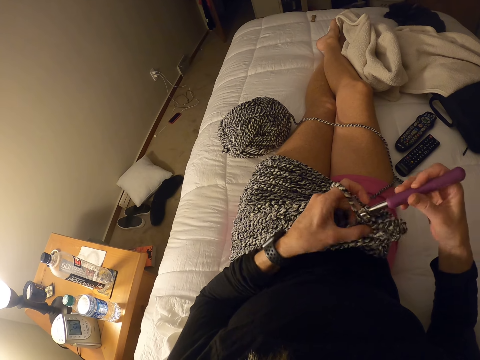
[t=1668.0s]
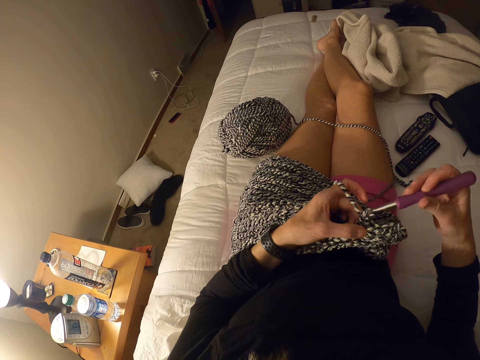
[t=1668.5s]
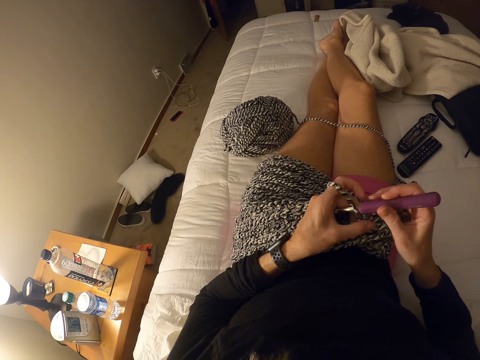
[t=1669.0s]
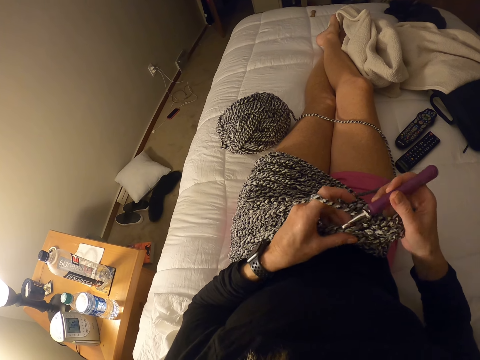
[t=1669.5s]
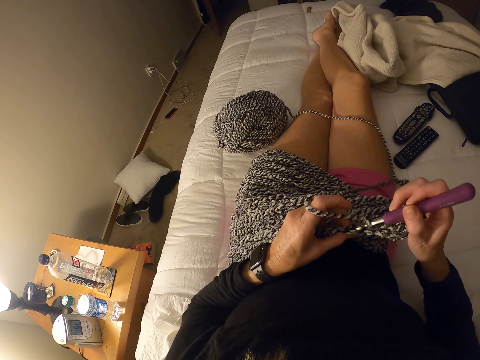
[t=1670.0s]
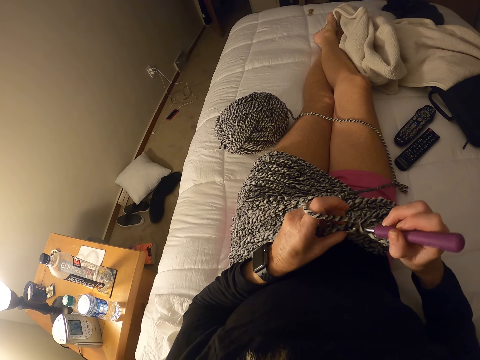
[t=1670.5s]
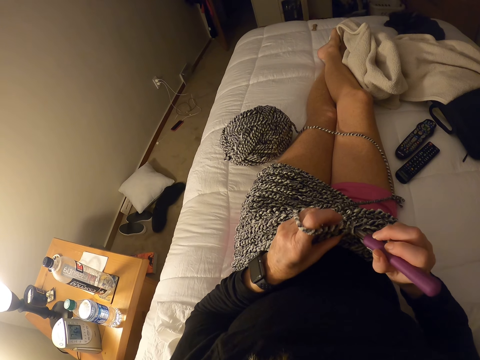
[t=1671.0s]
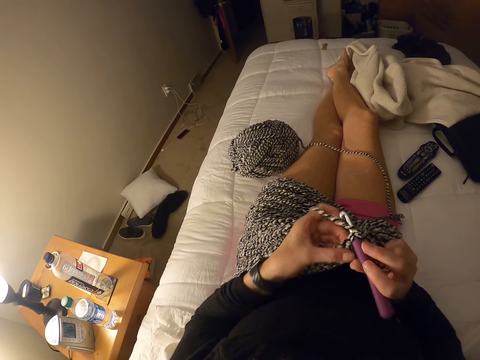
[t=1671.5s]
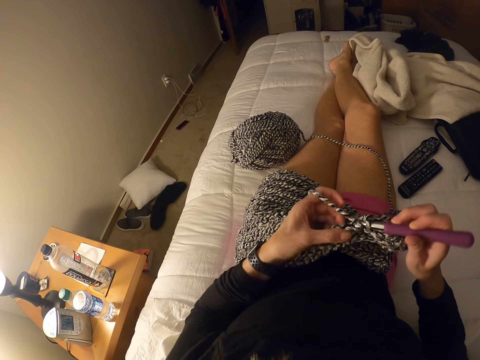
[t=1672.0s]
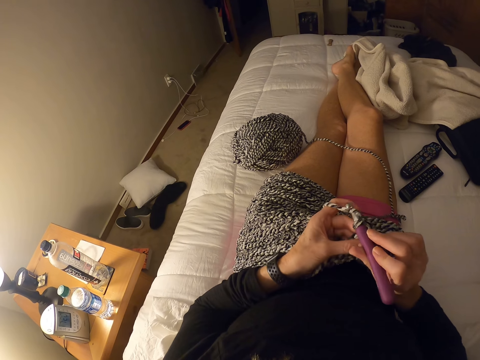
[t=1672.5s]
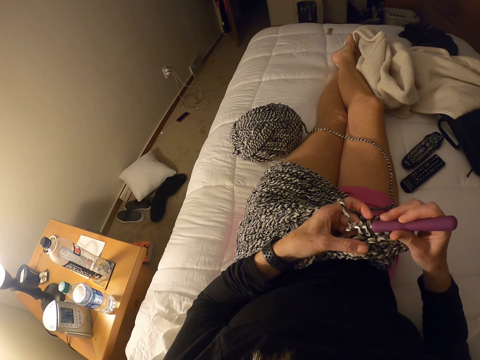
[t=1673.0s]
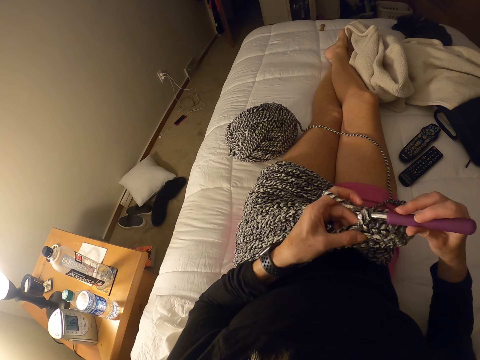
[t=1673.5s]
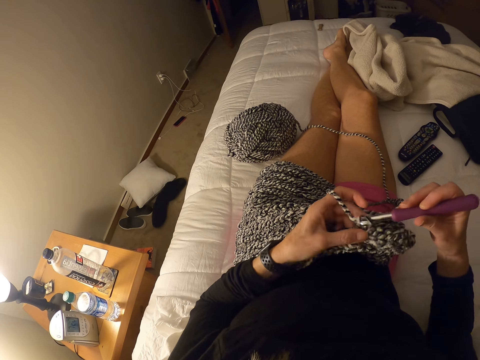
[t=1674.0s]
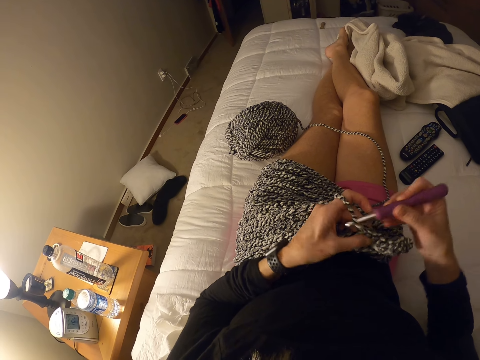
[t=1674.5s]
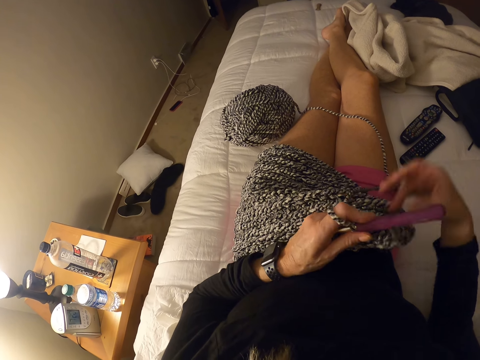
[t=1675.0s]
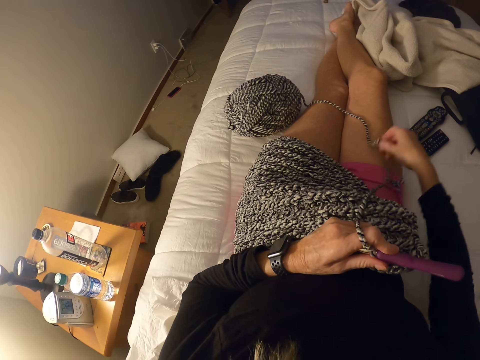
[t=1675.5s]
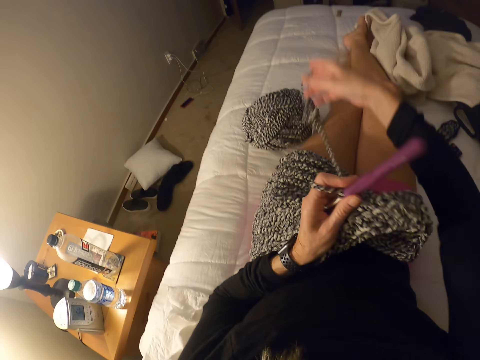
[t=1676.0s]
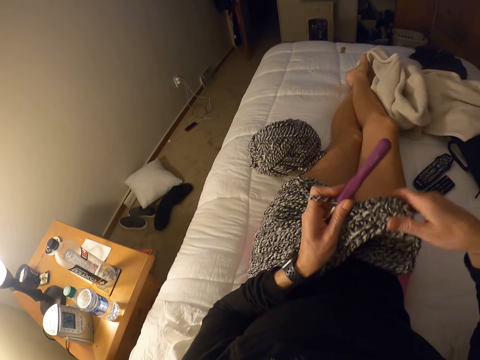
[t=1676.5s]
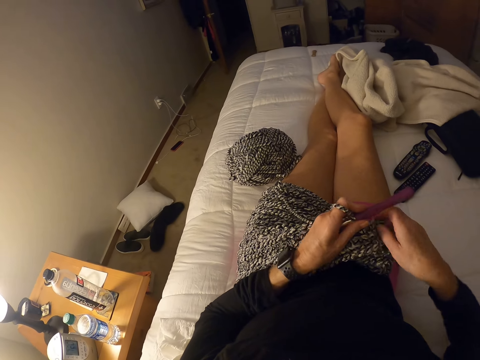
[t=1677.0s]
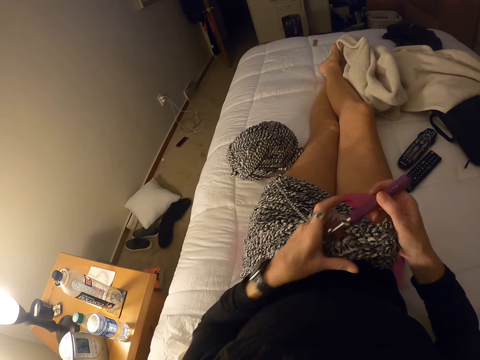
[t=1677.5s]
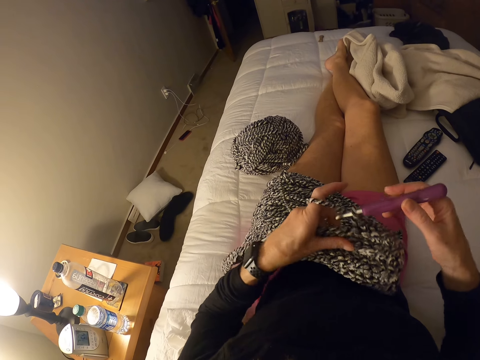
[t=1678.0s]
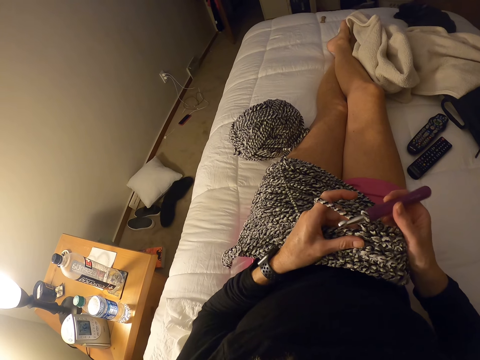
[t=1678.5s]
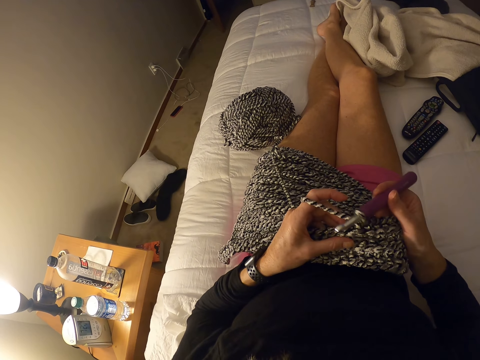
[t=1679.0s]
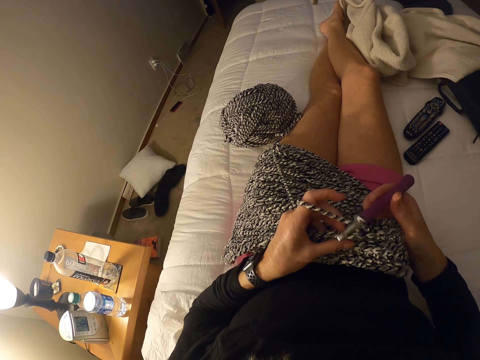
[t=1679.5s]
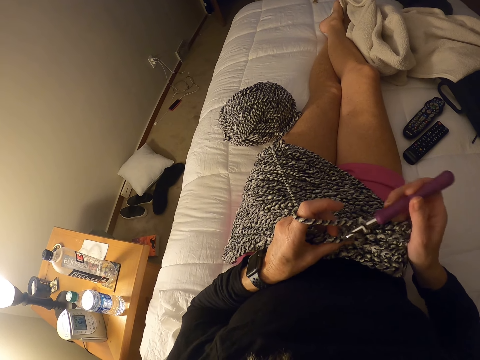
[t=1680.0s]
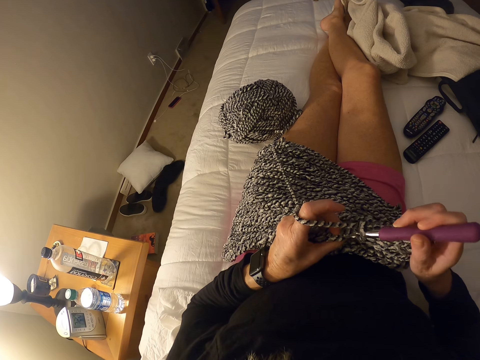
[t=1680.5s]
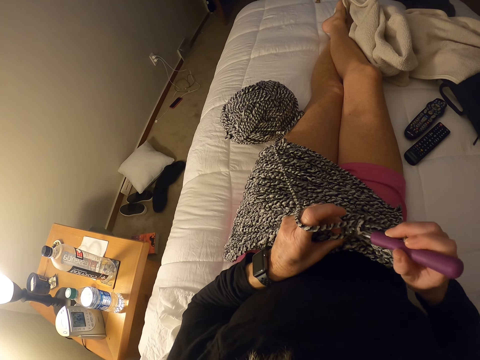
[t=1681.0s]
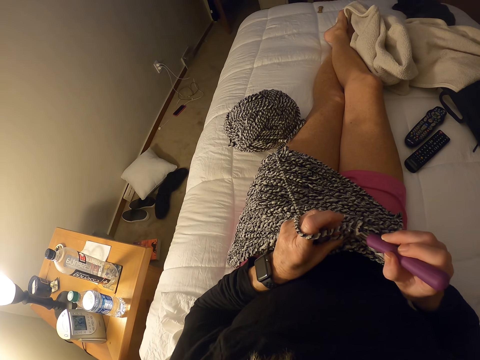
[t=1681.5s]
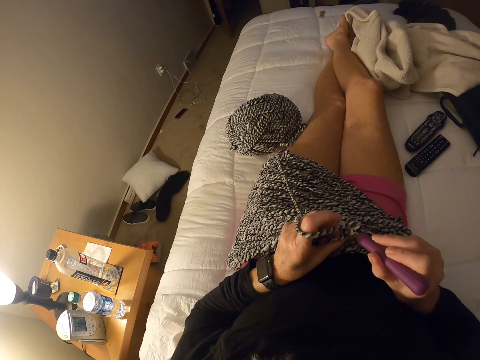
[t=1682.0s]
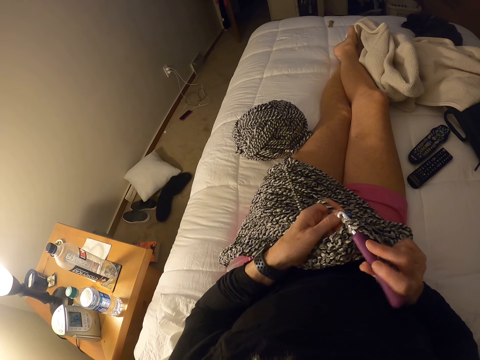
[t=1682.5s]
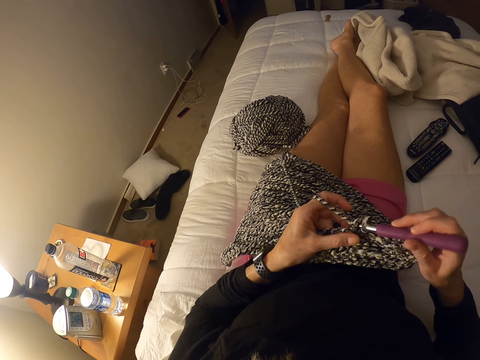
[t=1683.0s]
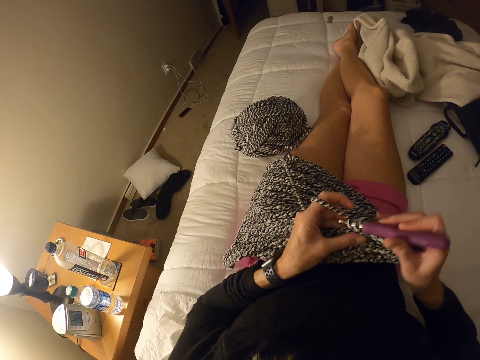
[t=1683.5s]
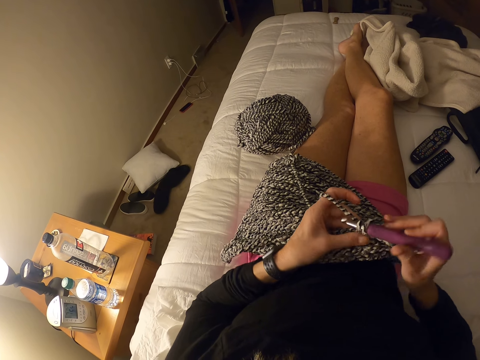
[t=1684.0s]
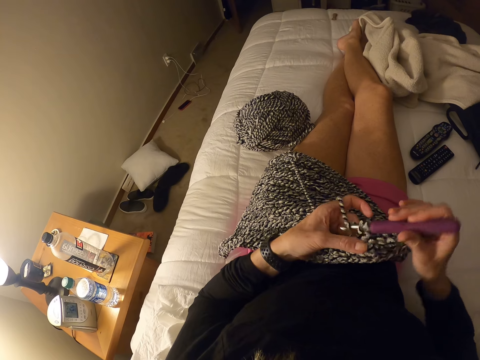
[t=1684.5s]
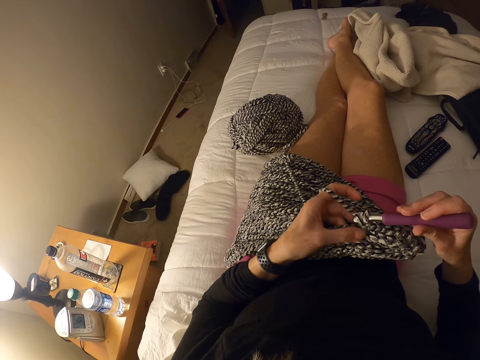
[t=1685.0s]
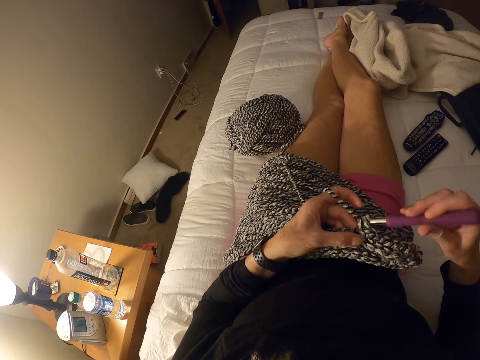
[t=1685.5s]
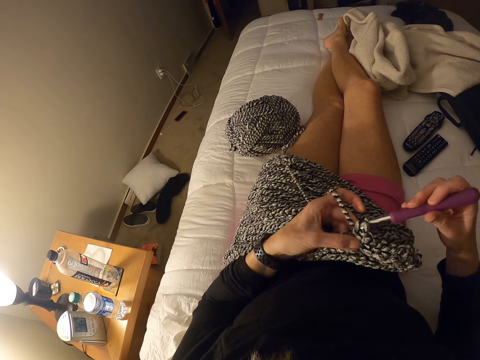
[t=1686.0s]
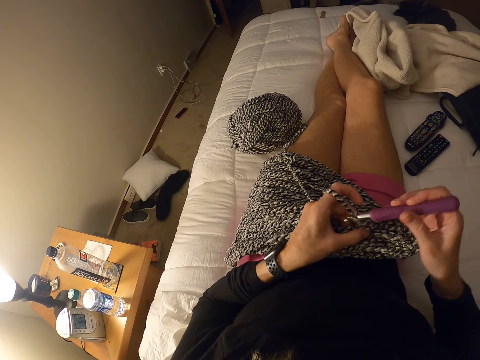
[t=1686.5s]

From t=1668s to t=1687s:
The camera wearer adjusts the yarn. They adjust the hook. They knit with the yarn and hook.

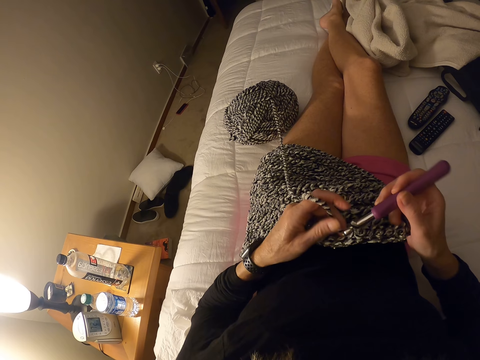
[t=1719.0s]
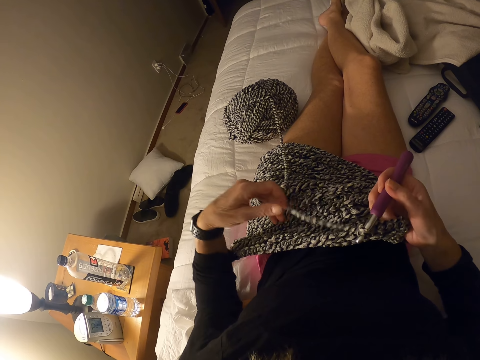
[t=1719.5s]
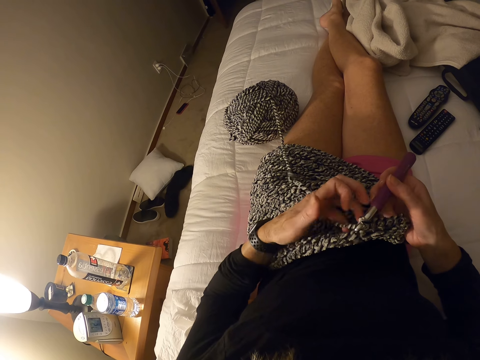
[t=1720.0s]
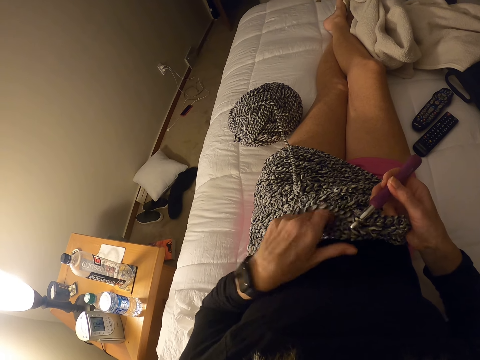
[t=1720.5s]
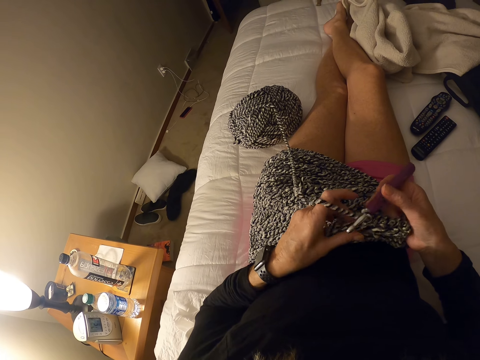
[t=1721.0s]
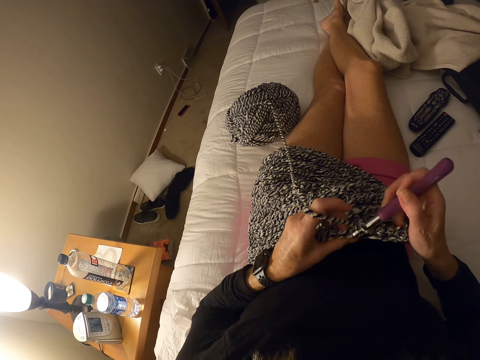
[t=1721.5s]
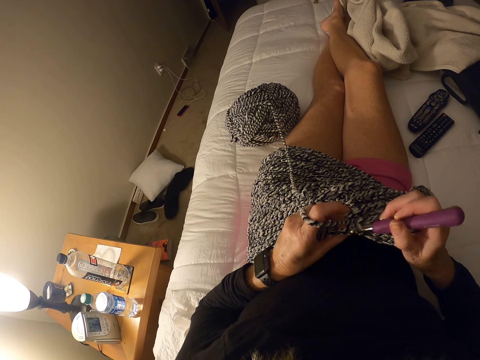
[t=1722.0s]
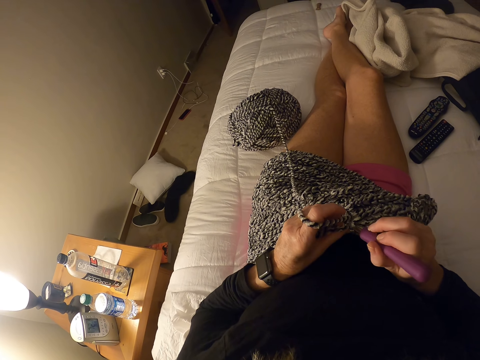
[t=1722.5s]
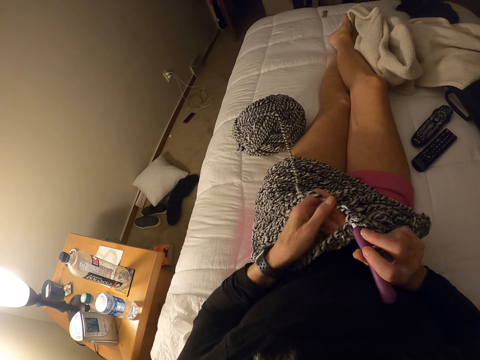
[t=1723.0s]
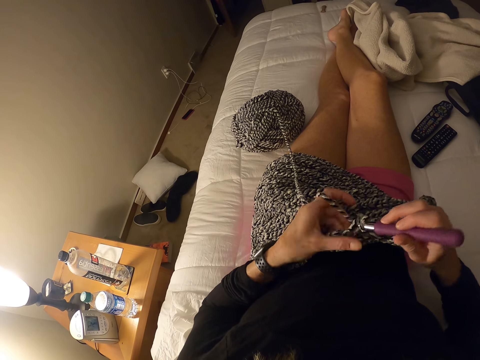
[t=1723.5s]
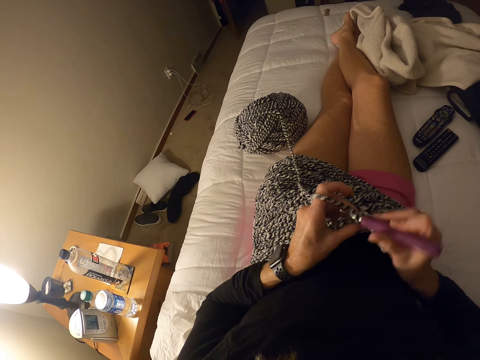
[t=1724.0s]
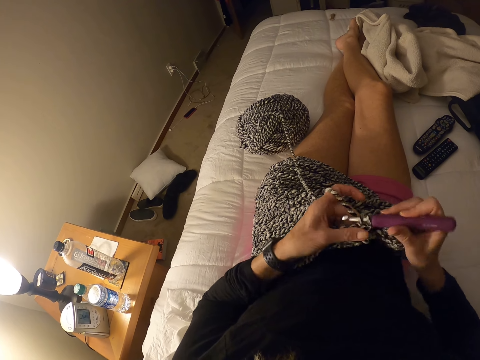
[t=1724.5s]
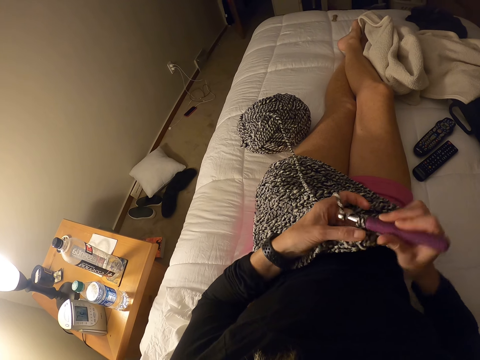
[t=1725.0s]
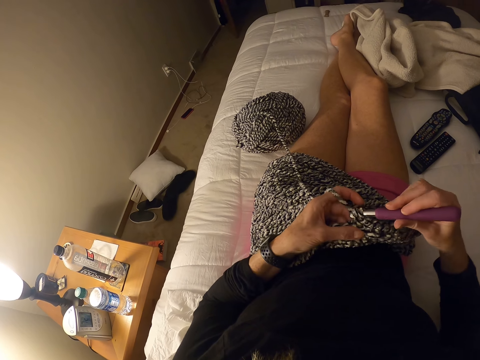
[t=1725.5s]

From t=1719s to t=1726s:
The camera wearer rolls yarn around the left hand.
